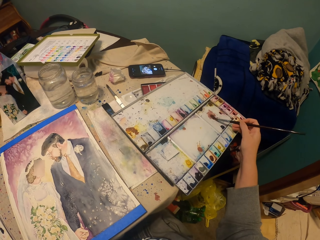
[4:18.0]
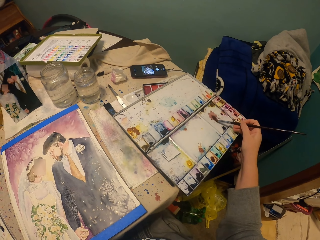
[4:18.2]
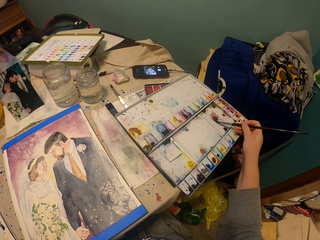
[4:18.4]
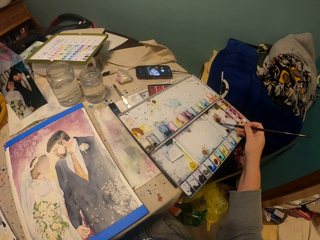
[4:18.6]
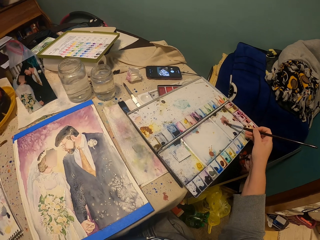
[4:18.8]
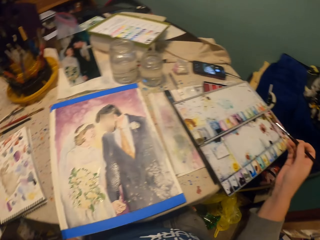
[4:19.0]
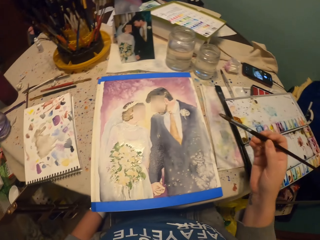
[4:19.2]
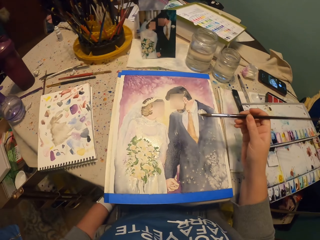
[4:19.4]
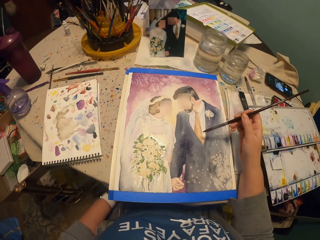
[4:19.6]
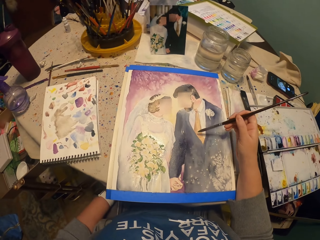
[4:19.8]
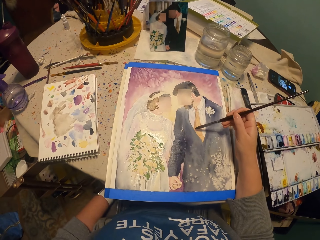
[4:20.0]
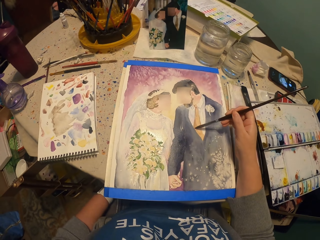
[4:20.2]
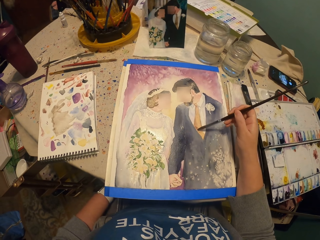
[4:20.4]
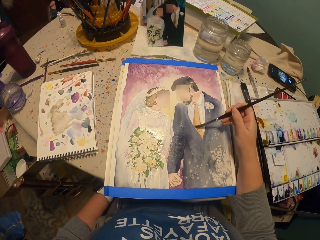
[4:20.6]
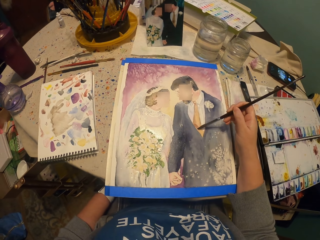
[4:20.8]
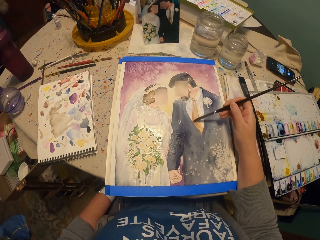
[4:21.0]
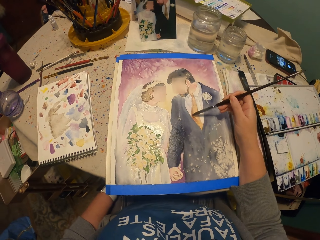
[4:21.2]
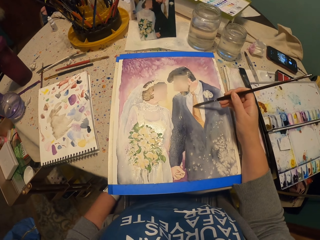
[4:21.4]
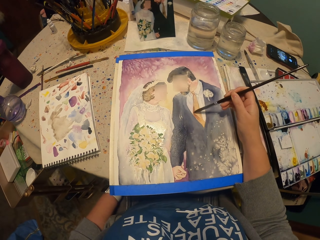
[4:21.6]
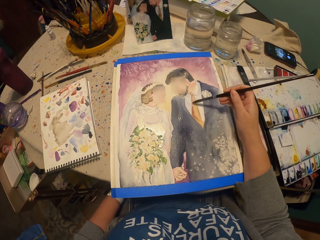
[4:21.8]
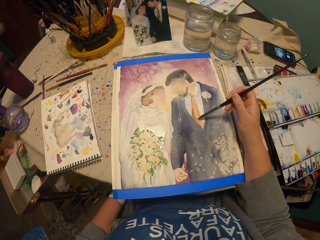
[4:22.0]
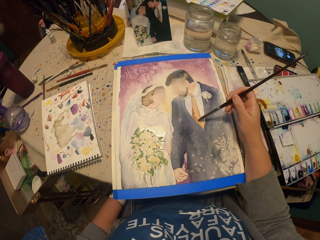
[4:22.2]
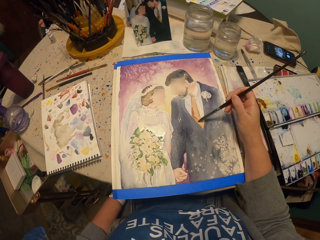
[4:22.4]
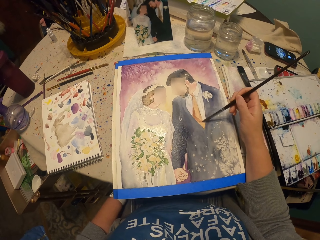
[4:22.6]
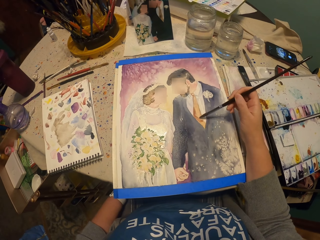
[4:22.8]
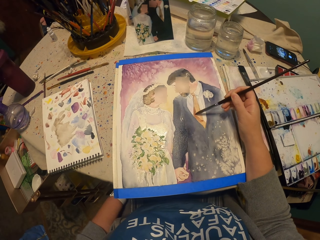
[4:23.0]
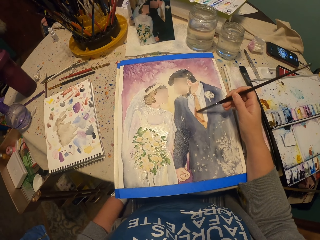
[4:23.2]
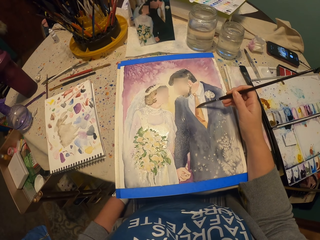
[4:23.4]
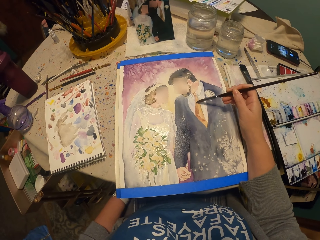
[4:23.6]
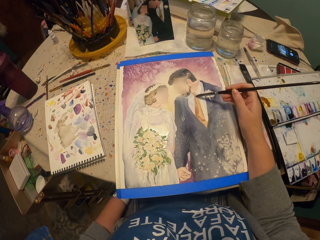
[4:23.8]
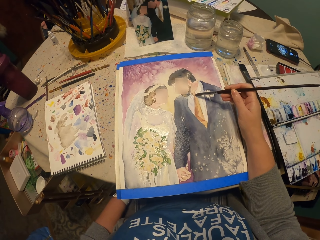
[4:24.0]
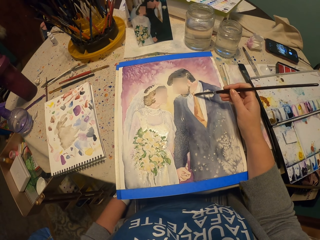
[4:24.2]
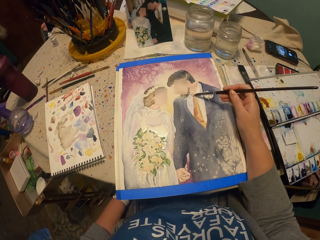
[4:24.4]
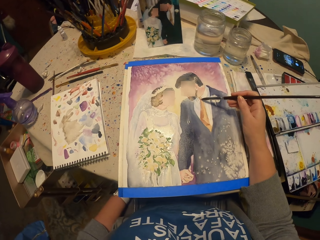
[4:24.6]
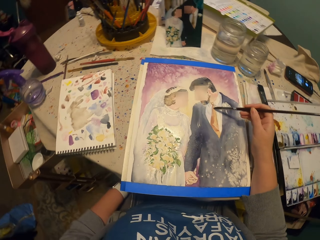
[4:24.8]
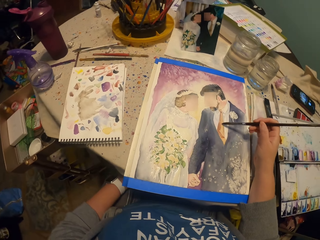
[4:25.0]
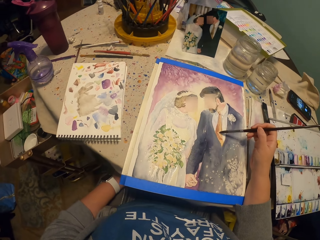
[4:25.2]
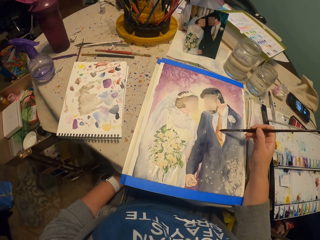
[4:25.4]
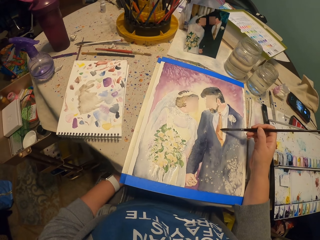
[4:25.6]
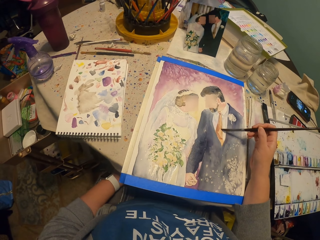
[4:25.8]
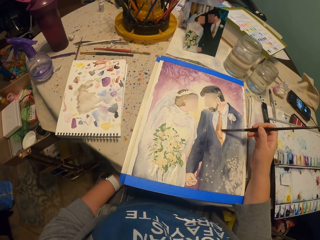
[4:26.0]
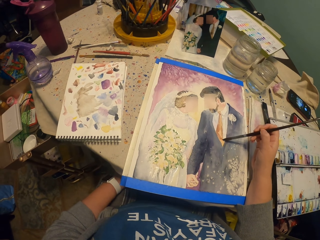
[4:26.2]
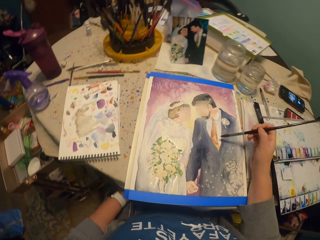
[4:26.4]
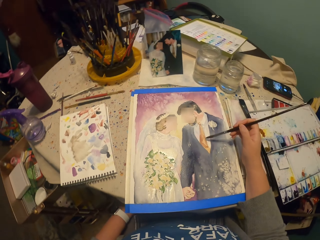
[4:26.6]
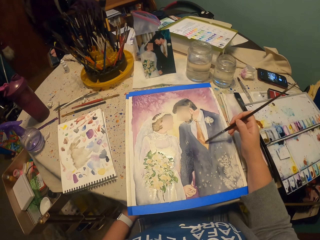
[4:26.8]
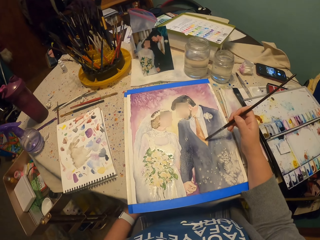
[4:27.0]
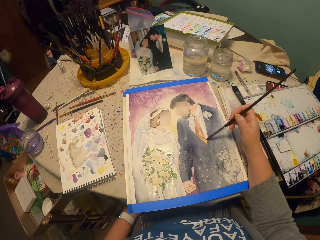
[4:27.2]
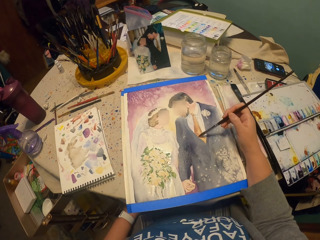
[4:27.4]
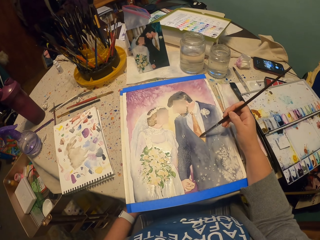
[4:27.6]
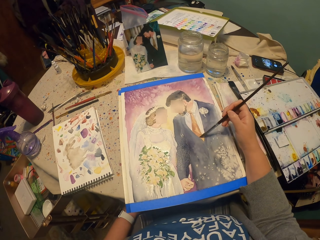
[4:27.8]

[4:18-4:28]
The camera wearer picks the paint with a brush. They apply the paint on the picture.

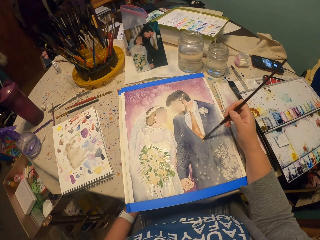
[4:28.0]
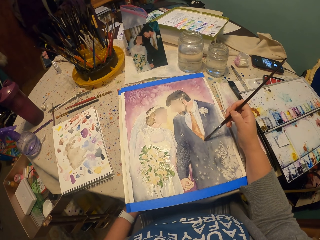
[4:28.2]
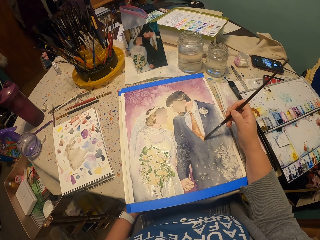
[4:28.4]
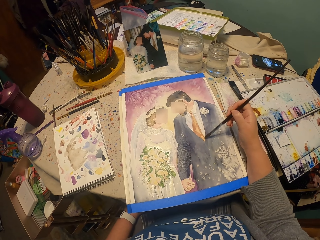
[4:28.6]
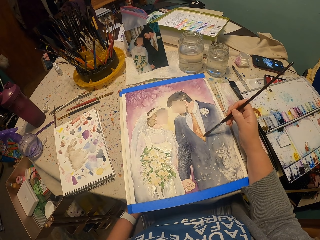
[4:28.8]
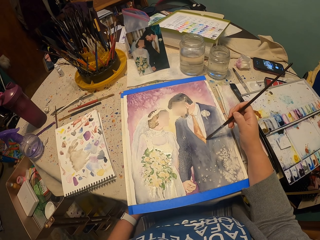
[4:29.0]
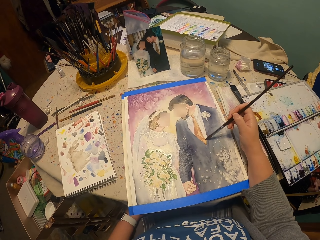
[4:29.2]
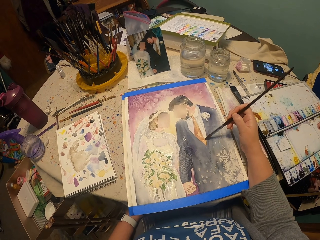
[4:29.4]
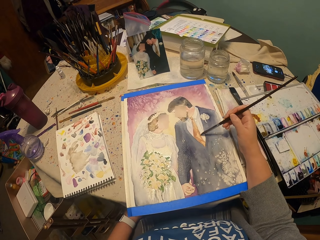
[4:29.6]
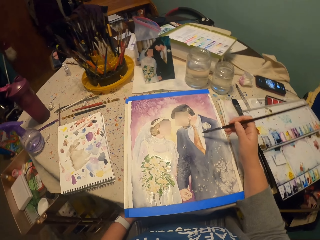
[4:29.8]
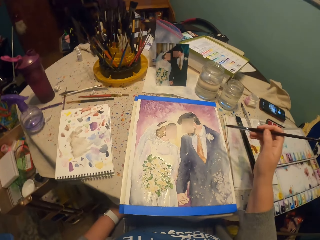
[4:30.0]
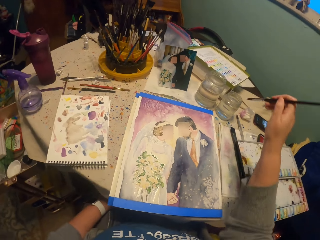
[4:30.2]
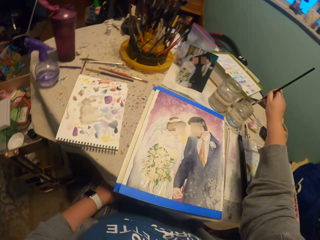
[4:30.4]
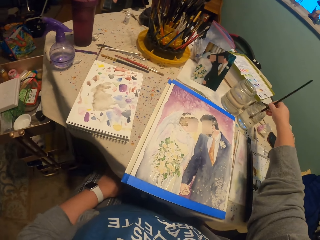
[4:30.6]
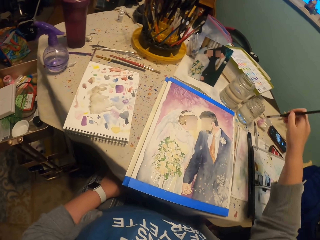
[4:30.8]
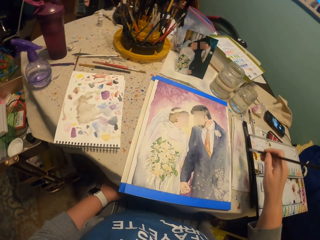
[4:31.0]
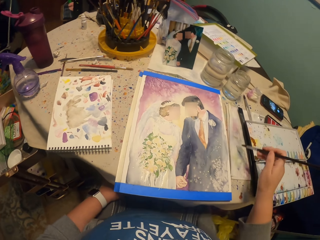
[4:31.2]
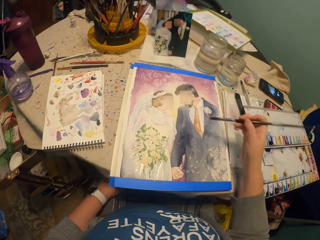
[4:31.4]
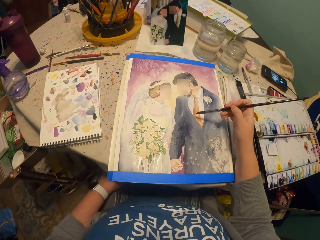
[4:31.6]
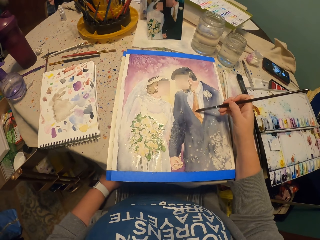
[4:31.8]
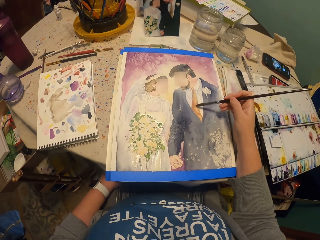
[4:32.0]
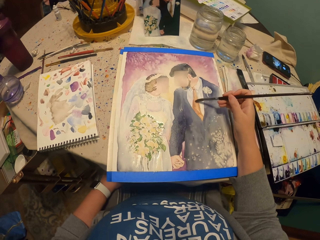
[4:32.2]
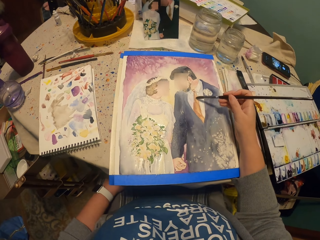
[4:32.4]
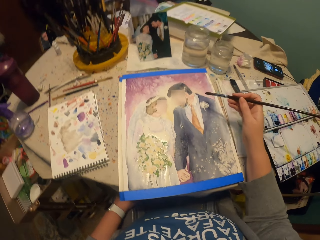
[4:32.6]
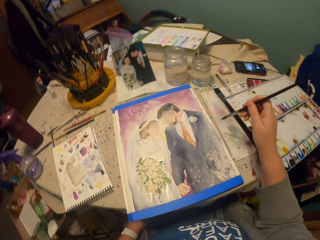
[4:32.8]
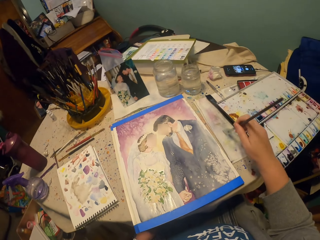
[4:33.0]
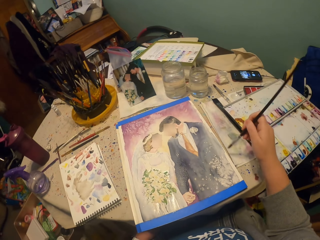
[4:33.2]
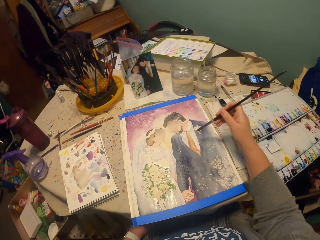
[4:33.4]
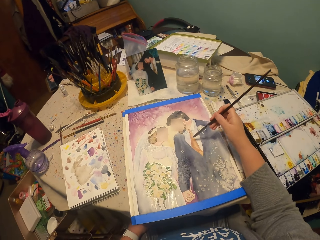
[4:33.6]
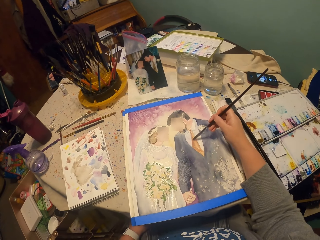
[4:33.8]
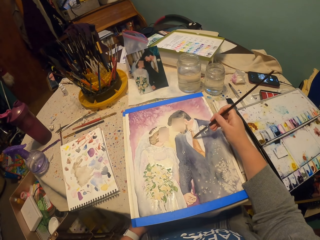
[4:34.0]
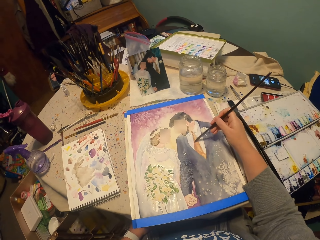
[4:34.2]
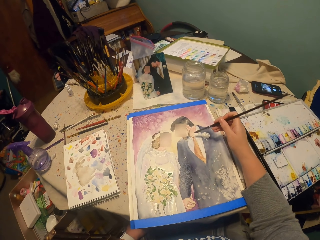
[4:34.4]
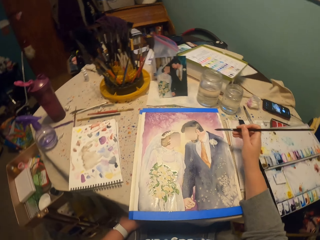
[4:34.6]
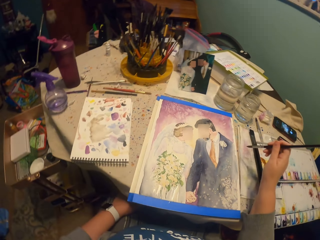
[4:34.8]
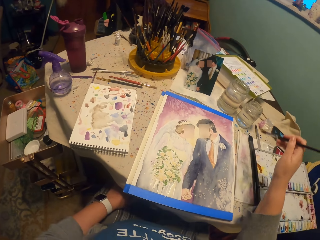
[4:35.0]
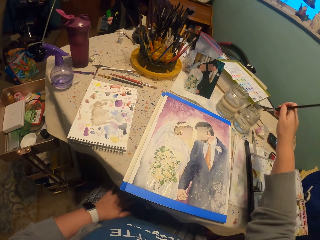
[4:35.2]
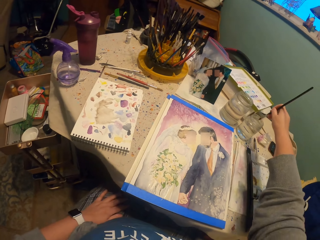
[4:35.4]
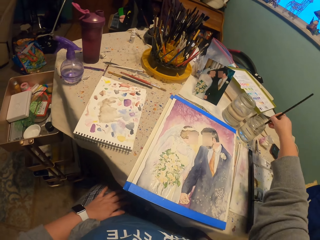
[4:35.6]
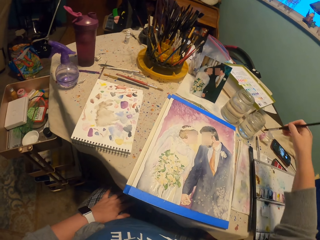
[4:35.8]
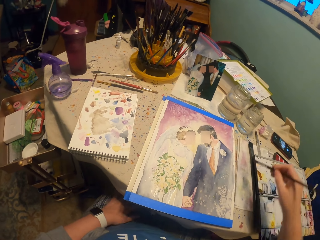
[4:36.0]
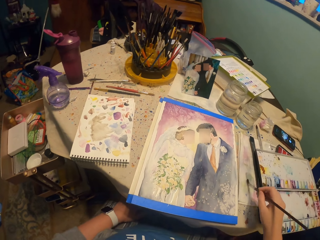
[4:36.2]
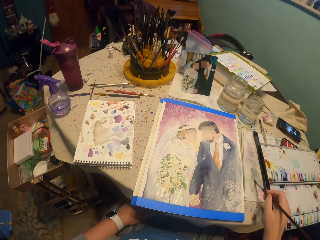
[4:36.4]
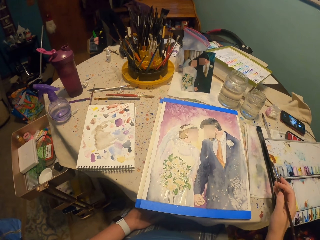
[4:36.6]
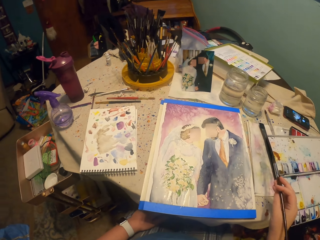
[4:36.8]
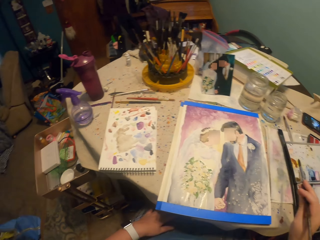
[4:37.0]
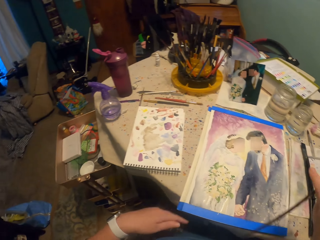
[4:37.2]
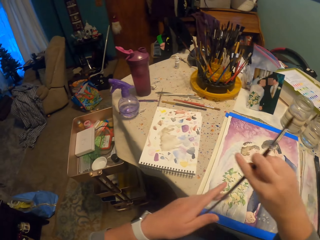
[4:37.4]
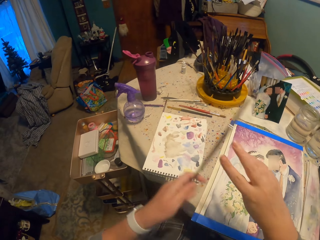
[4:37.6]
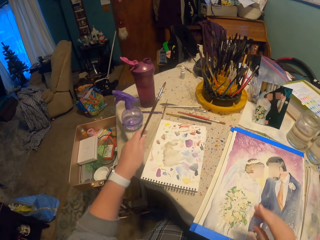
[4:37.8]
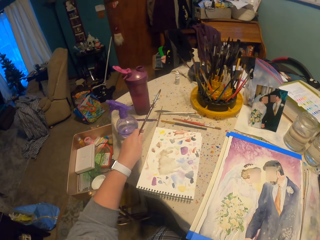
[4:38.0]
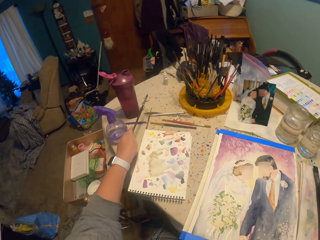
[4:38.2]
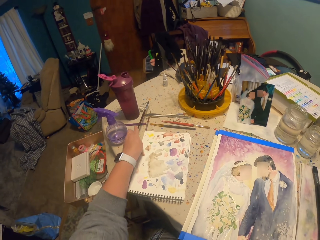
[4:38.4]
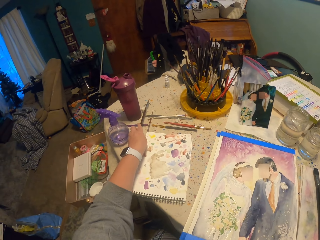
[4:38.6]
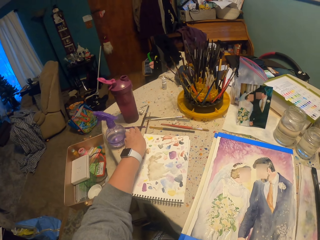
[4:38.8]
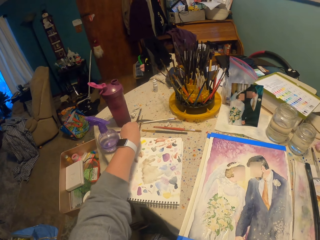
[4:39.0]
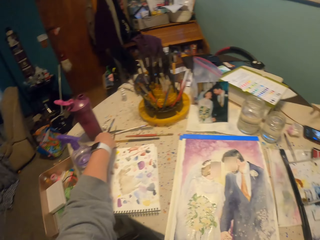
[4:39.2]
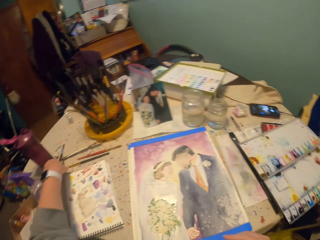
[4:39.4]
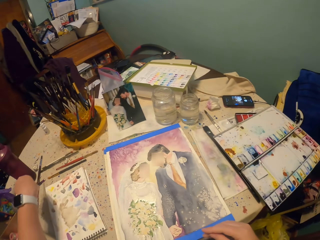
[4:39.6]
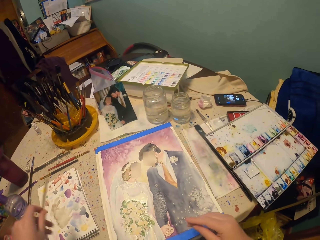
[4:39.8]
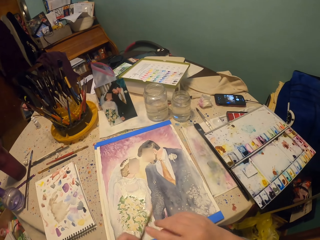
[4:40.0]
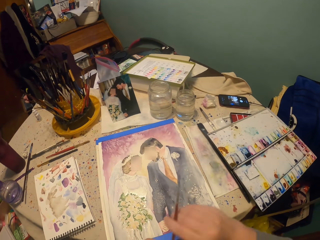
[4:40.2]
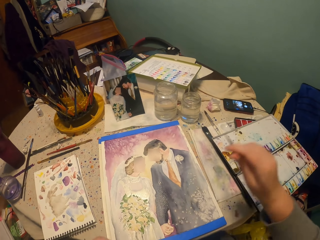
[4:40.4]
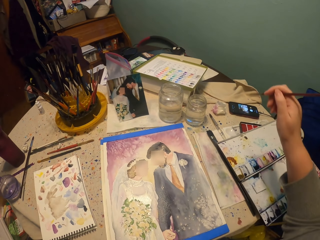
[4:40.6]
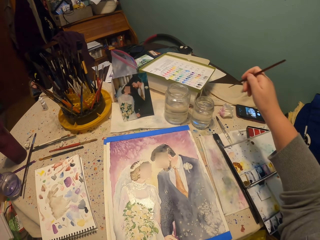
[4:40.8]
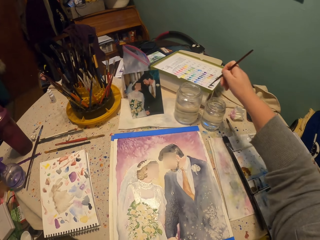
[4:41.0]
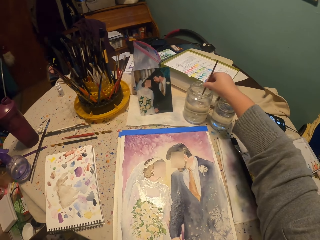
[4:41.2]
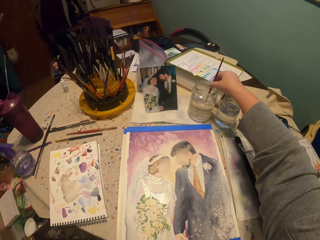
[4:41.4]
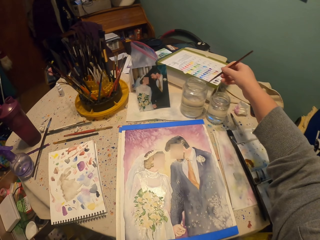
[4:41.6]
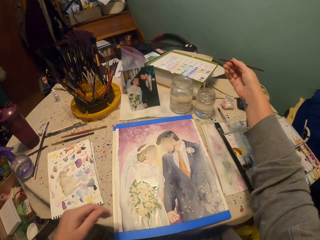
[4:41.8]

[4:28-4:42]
The camera wearer picks up a bit of water with a brush from the glass. They apply the water on the picture. They pick up a bit of water with the brush from the glass. They put the paint brush down on the table. They pick another paint brush from the table. They pick up a bit of water with the brush from the glass.
